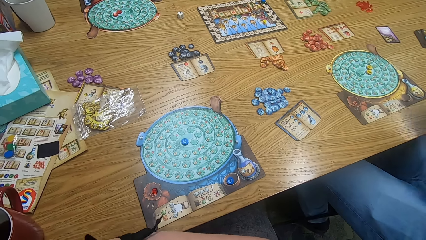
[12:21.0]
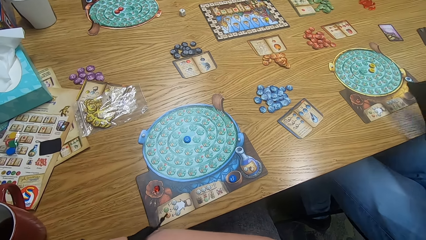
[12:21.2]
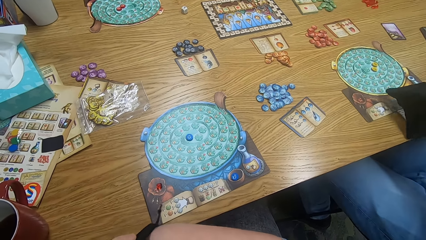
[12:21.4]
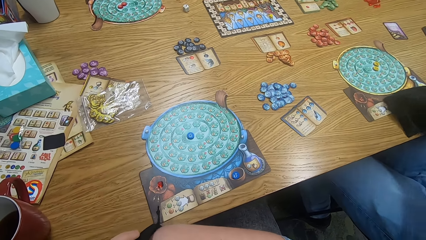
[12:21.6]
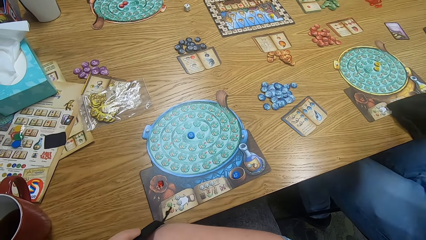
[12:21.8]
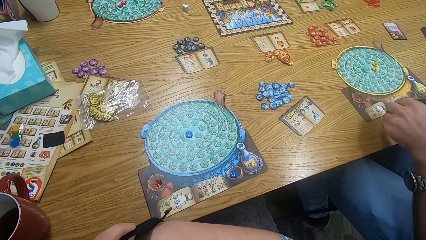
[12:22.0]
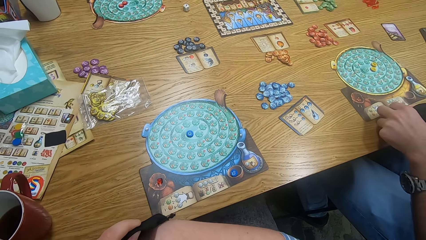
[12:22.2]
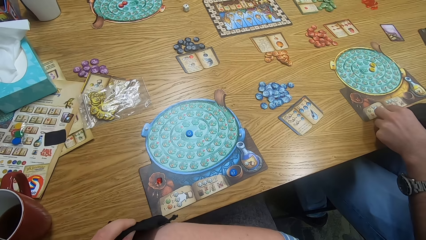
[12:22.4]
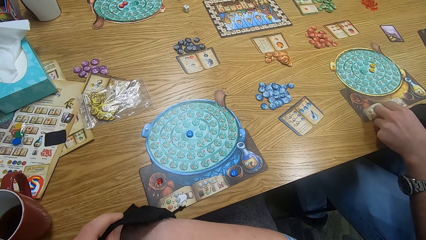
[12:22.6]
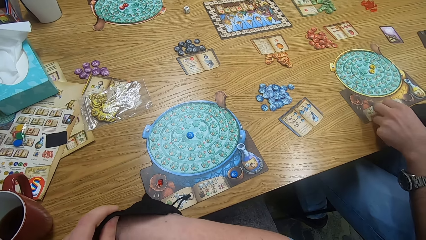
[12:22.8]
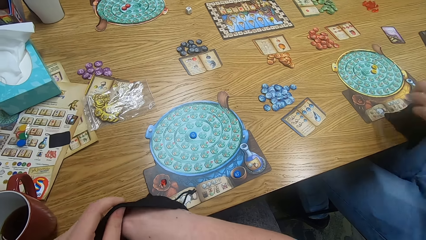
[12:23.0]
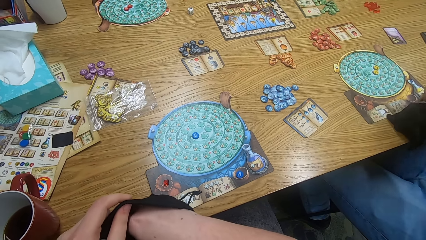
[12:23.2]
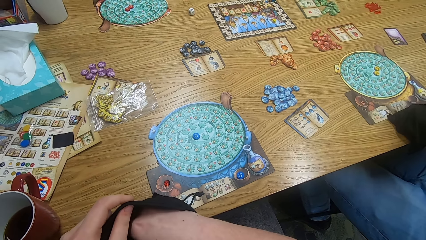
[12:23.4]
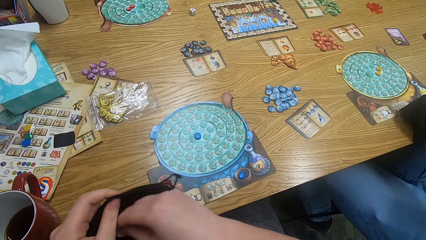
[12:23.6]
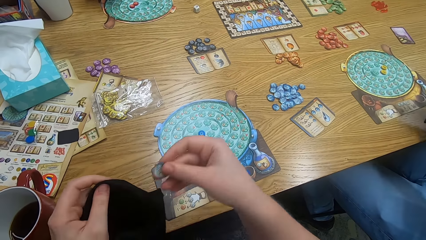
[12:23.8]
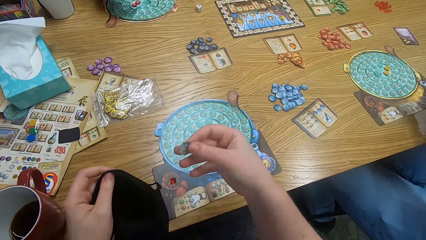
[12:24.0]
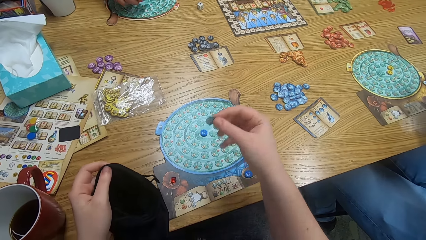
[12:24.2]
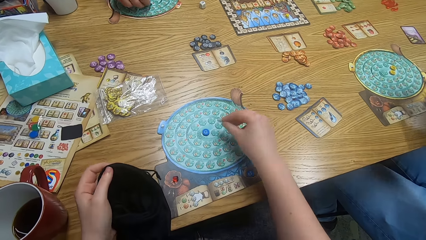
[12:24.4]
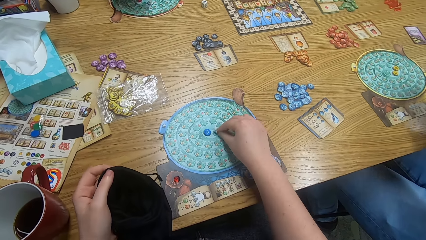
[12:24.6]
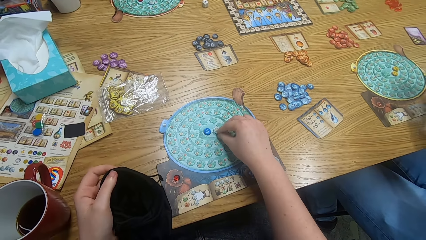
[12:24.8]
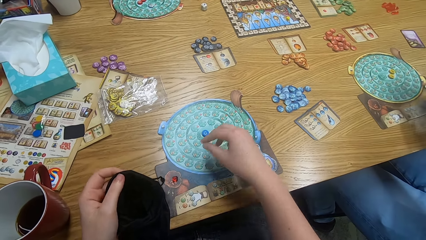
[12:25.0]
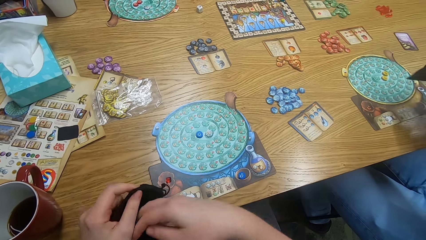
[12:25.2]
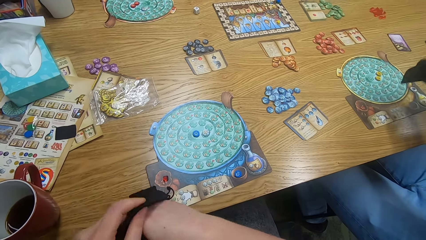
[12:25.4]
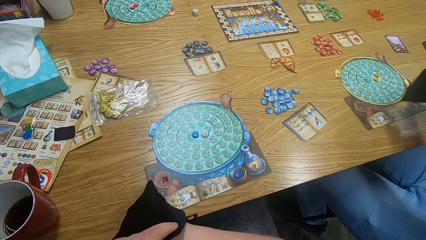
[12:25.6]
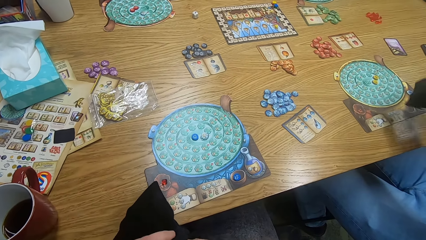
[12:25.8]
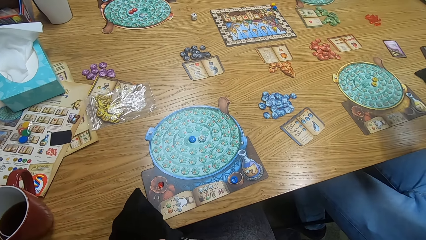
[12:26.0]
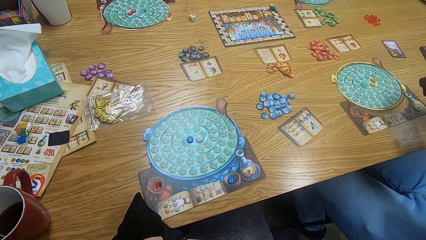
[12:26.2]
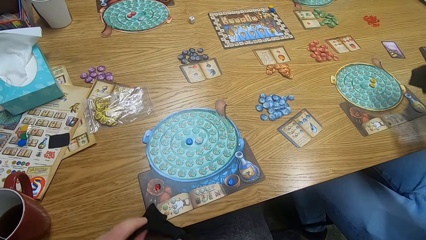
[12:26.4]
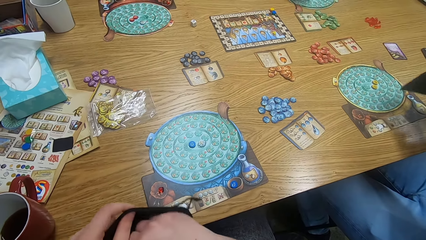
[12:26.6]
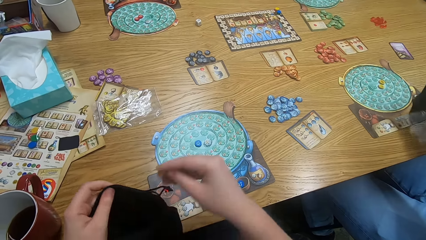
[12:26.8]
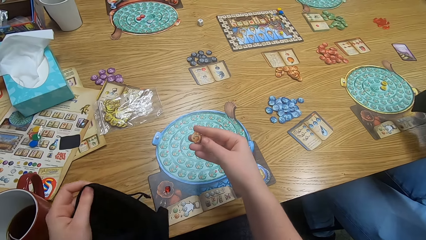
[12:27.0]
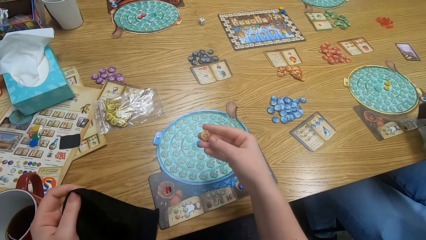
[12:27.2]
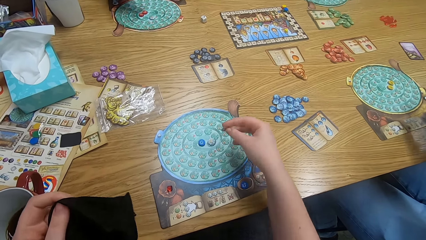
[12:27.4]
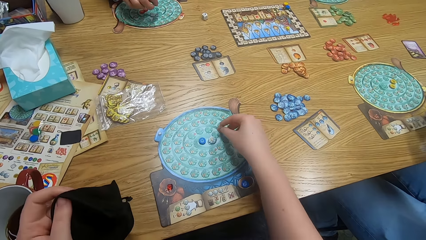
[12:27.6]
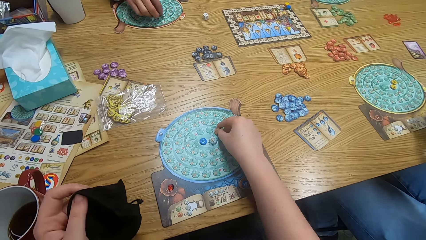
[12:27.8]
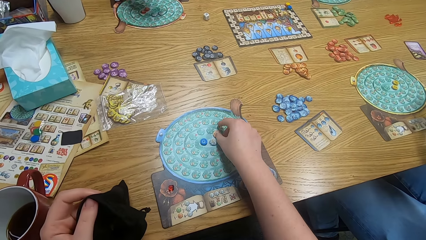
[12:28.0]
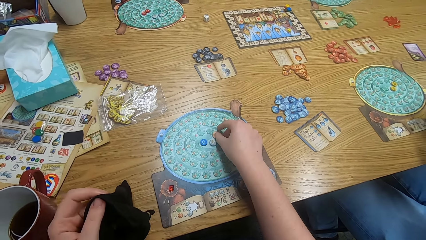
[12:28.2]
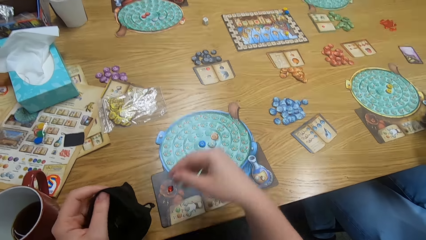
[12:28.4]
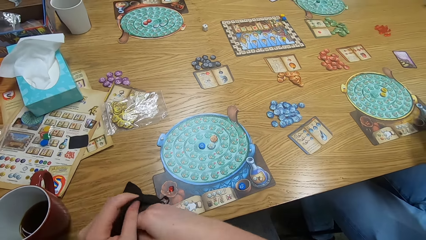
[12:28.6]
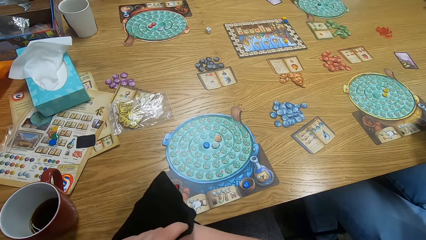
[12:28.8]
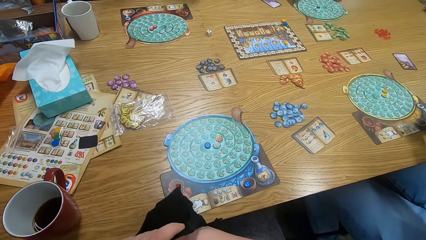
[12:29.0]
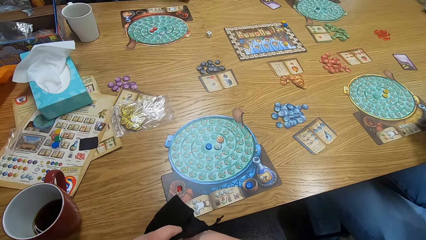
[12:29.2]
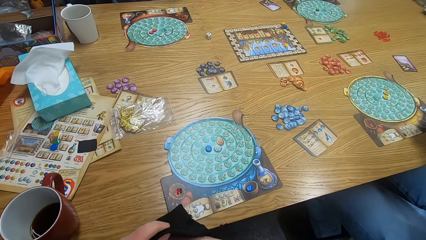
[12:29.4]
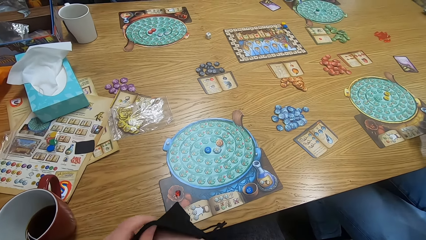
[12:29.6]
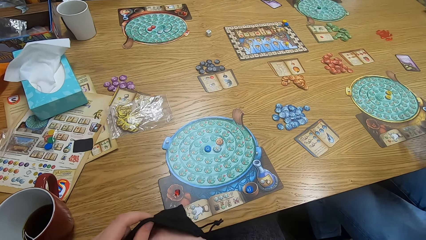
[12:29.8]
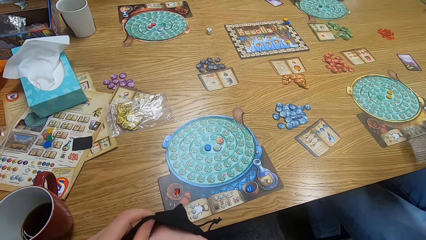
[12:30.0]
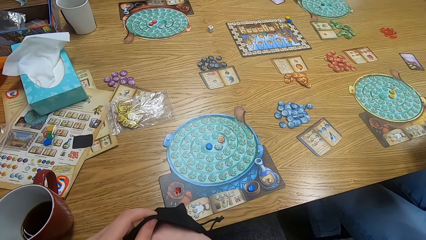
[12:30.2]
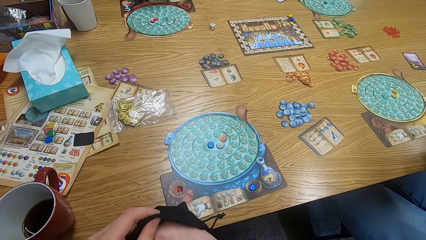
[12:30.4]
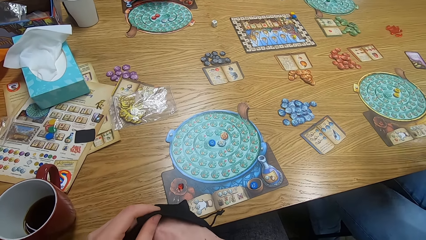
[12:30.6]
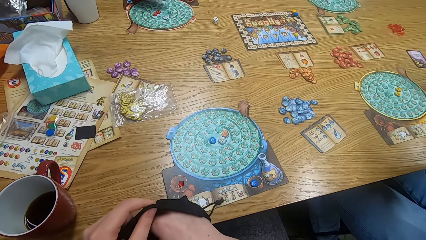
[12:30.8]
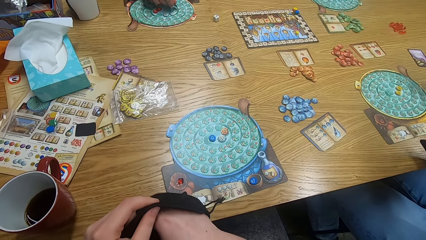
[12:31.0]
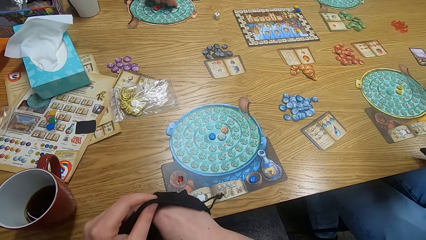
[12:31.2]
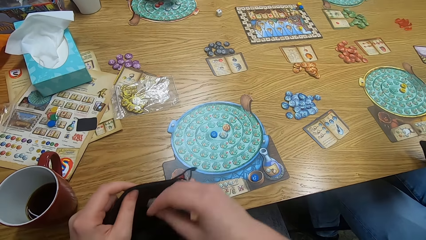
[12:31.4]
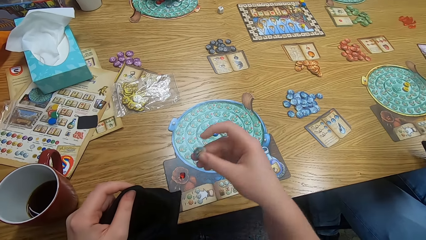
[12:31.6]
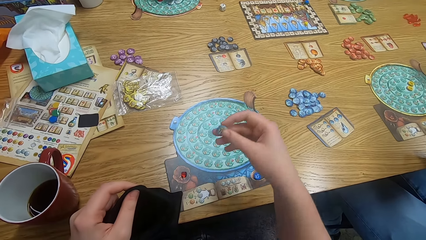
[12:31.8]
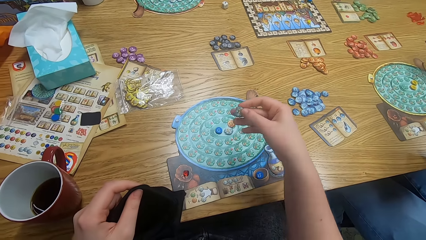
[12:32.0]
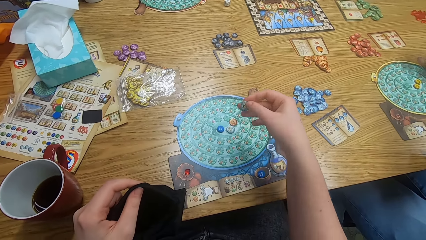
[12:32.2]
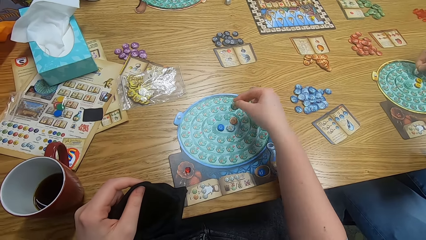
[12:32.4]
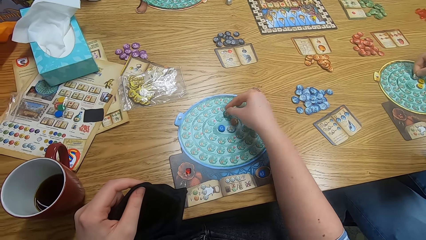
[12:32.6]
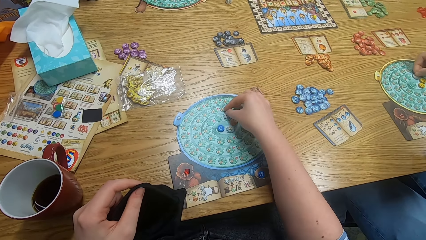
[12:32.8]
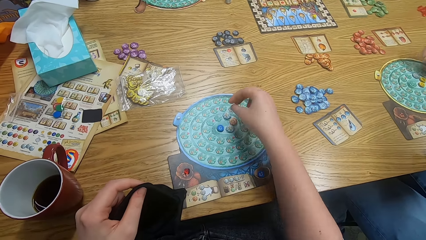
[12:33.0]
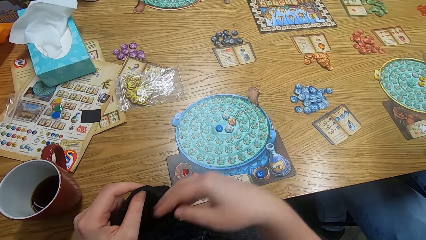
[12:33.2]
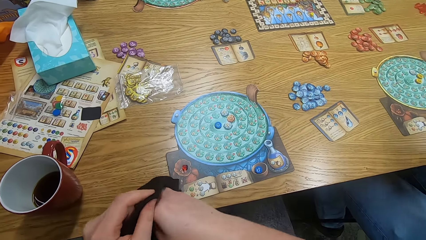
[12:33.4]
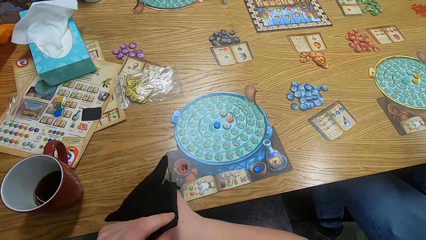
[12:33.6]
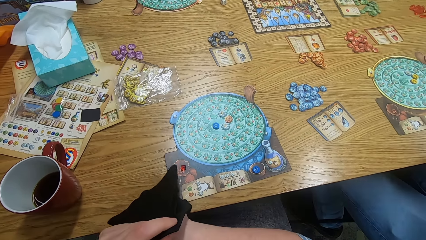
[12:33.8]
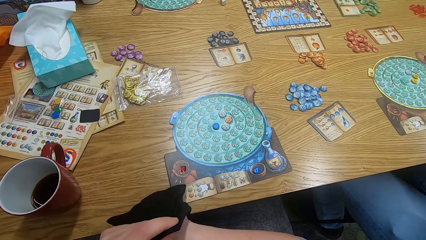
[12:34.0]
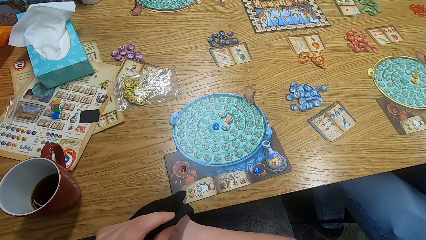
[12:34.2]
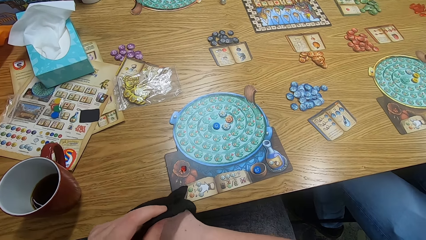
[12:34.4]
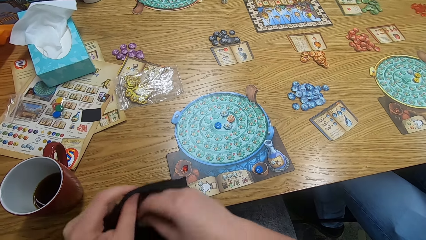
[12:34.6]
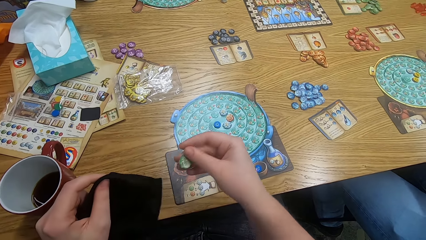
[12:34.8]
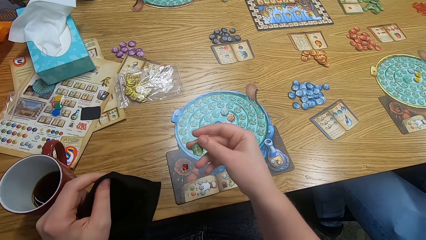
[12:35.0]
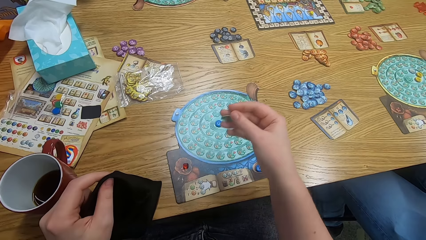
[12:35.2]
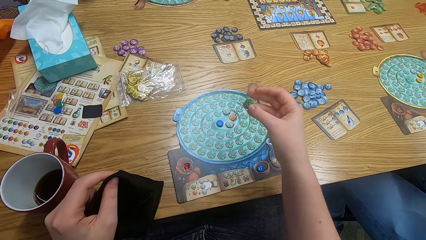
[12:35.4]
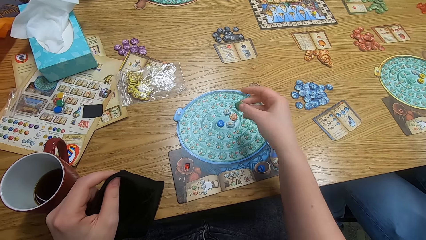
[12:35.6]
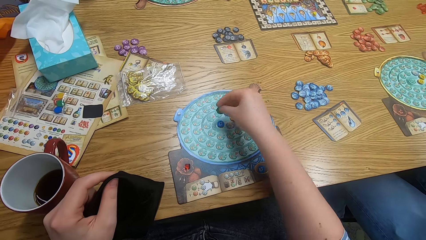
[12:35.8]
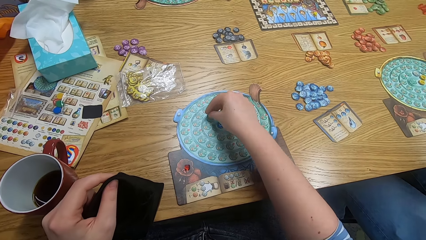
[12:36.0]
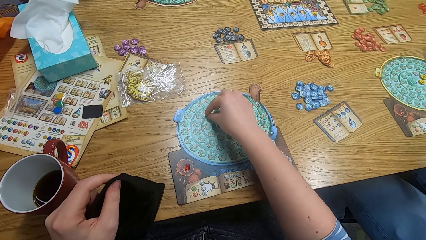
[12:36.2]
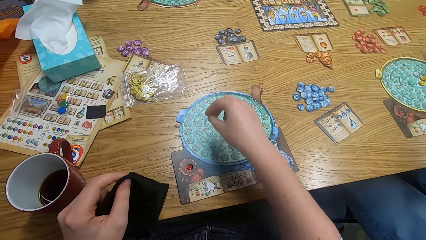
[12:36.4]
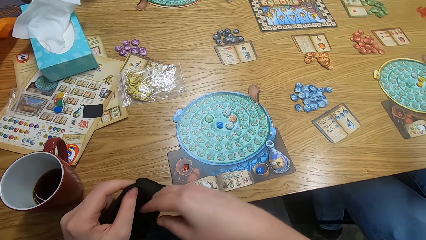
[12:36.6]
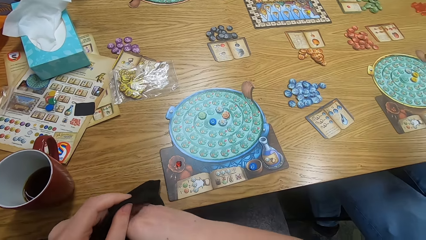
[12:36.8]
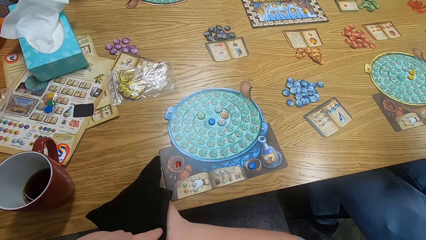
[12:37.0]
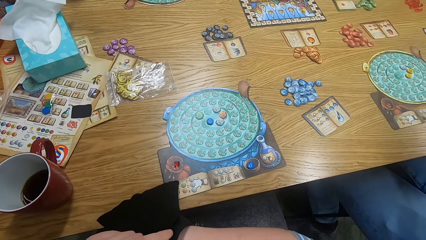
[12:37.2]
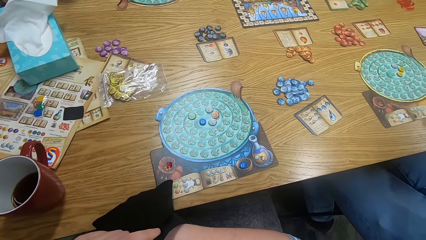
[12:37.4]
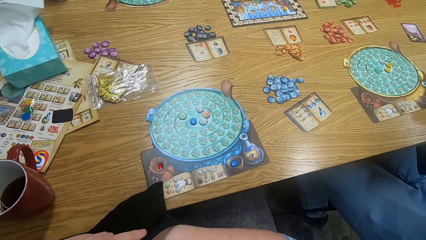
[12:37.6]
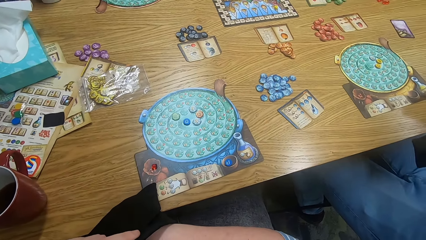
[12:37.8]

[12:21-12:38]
The camera wearer looks around. A man plays the something game. The camera wearer shakes the bag. They put tiles on the game board. The man plays the something game. The camera wearer plays the something game. Another man plays the something game. The first man plays the something game. The camera wearer plays the something game. The other man plays the something game.
